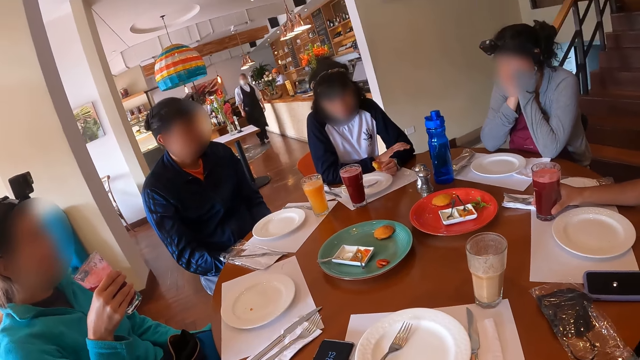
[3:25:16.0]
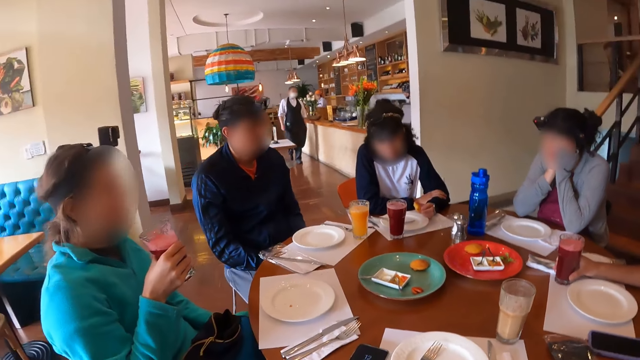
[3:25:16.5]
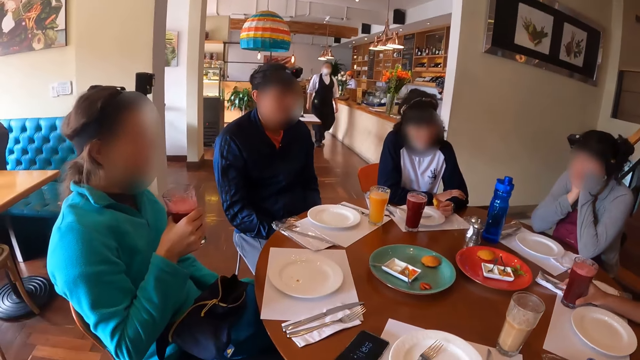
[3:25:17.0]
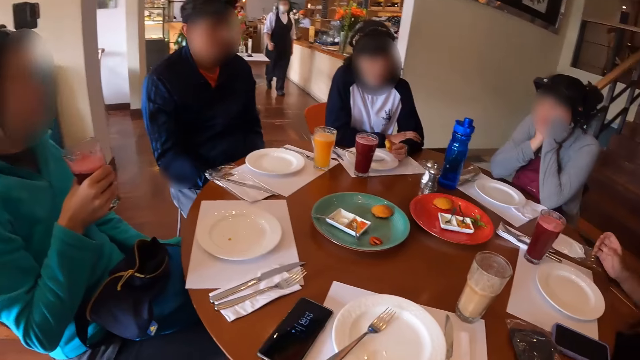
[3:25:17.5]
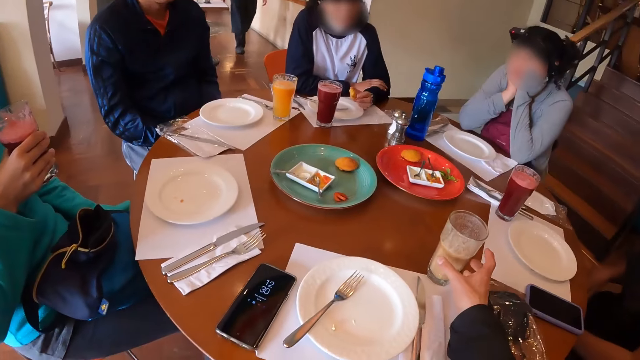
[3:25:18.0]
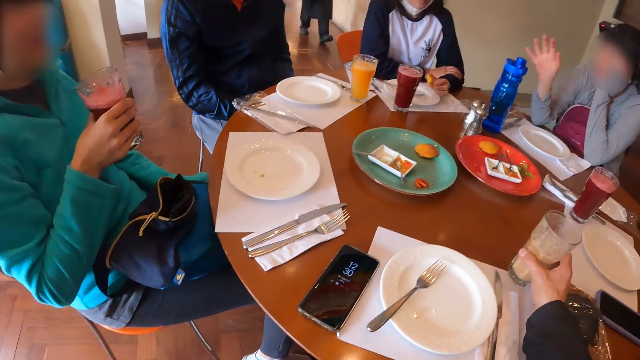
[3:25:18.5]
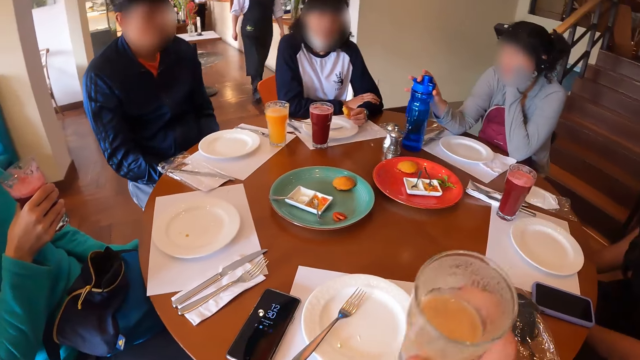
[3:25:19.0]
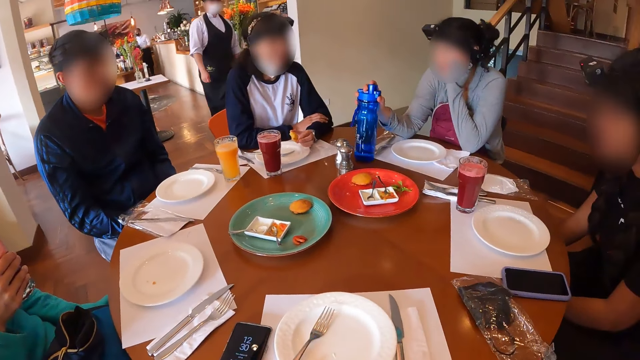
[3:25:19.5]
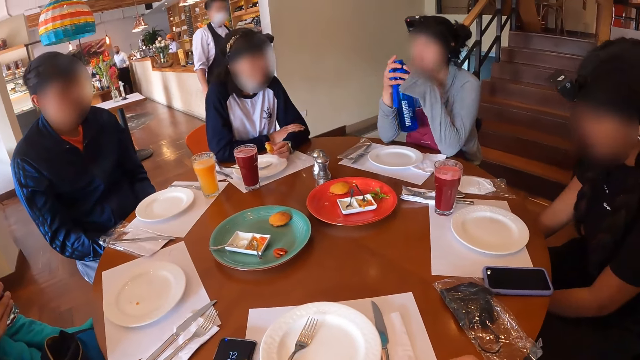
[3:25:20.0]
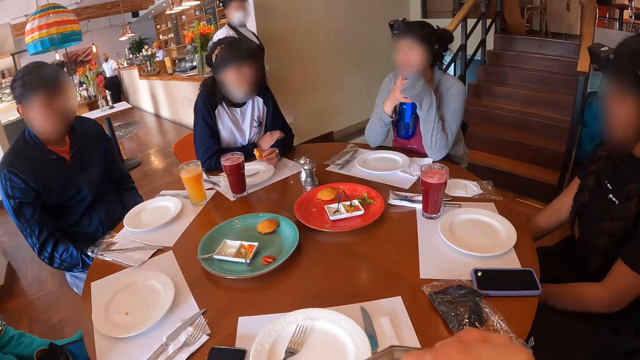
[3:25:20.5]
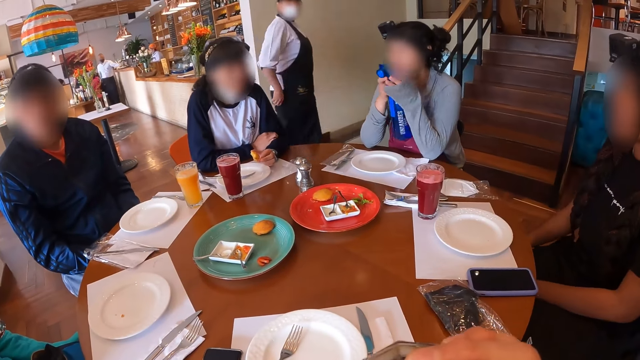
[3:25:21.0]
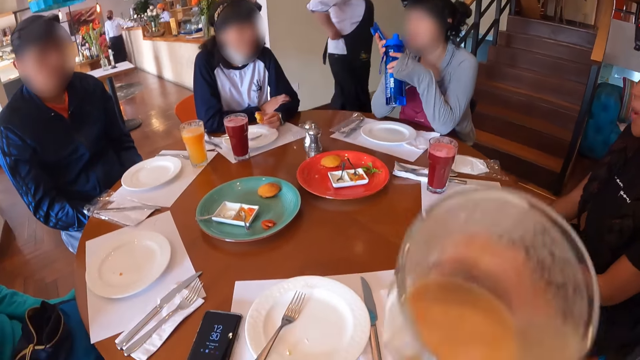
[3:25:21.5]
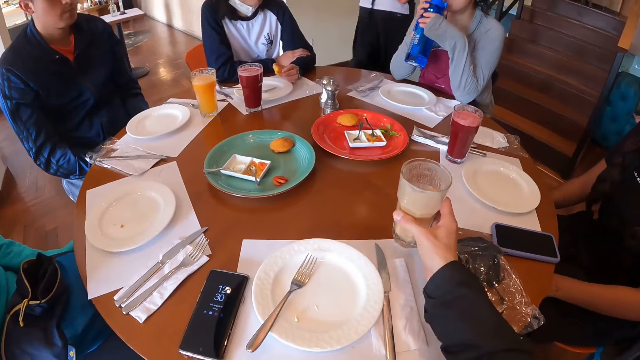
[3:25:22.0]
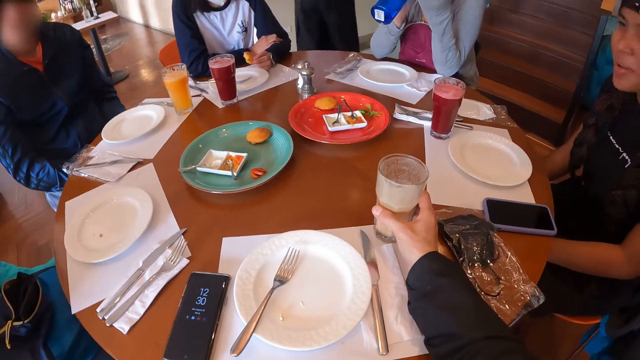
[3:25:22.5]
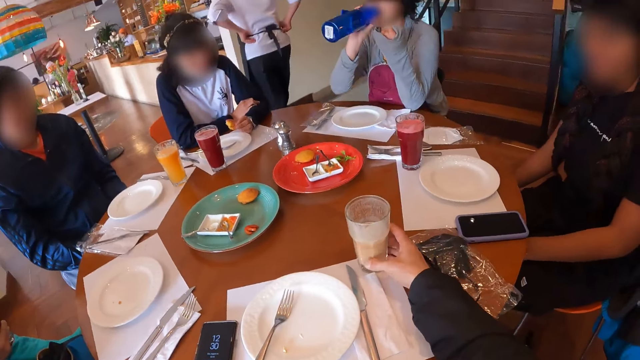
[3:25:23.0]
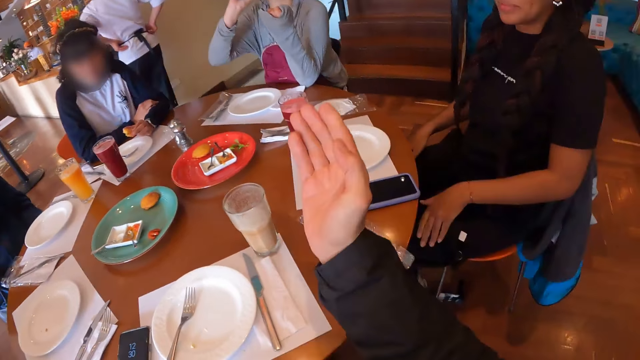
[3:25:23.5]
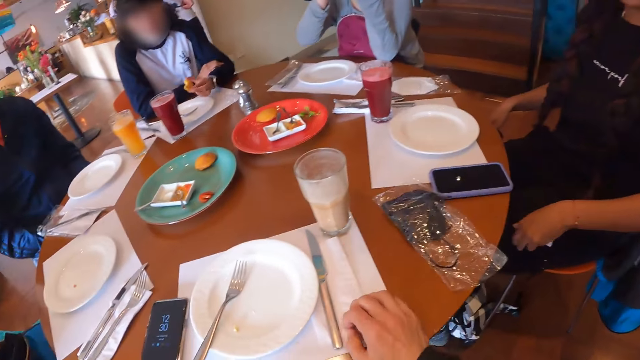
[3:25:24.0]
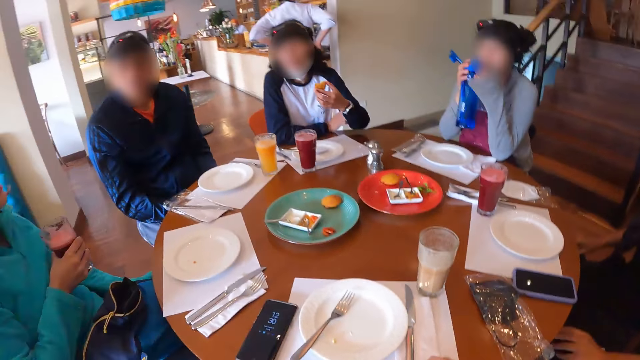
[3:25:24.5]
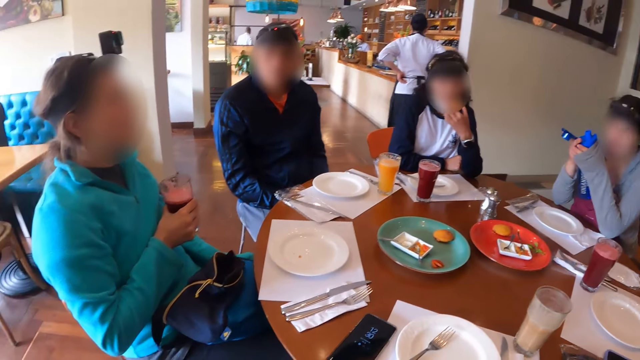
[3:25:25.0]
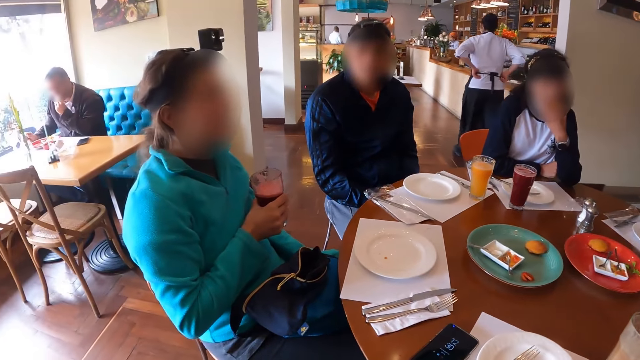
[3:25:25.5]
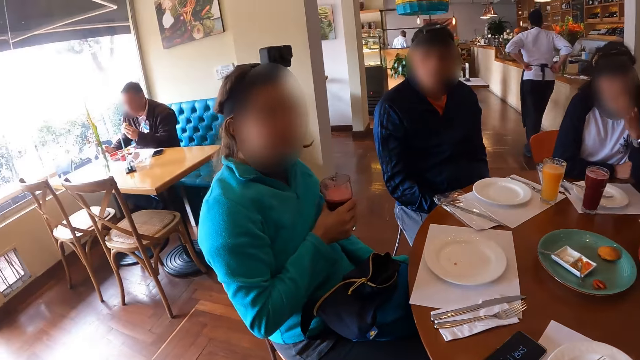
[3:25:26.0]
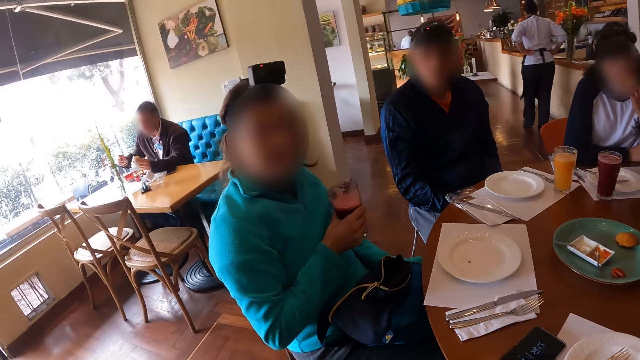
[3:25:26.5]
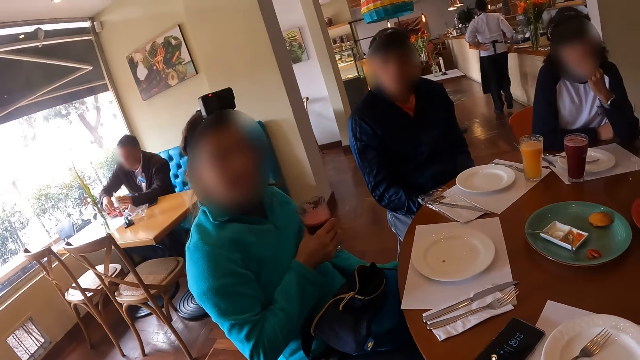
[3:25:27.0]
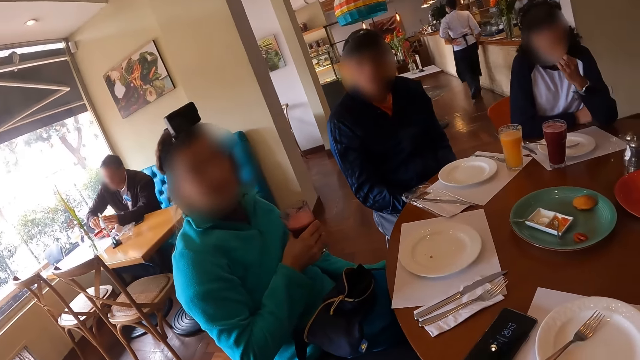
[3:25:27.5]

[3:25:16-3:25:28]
A waiter walks. The camera wearer touches the cup of drink on the table with his right hand and picks up the drink. A woman picks up a water bottle on the table with her right hand. The camera wearer drinks from the cup in his right hand. The waiter walks towards the group of people at the dining table. The woman opens the water bottle in her right hand with her left hand and drinks from the water bottle in her right hand. The camera wearer lowers the cup of drink in his right hand on the table. The waiter walks away. The camera wearer gesticulates with his right hand and interacts with the group of people. Another woman eats the snack in her left hand. The waiter walks.

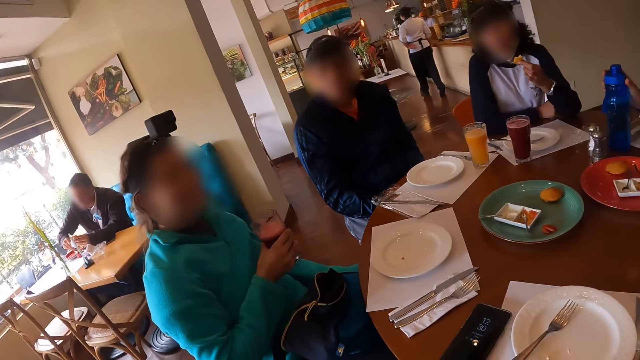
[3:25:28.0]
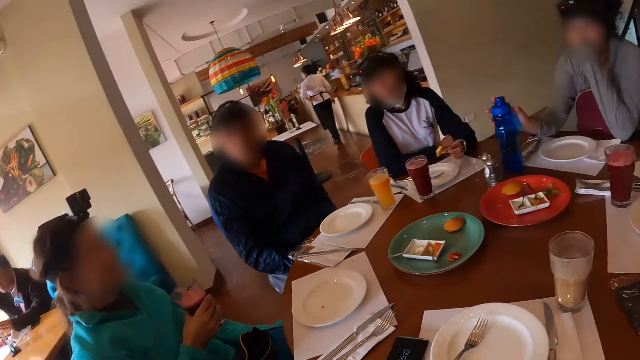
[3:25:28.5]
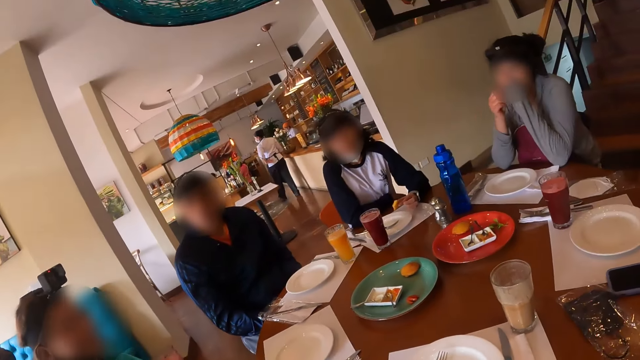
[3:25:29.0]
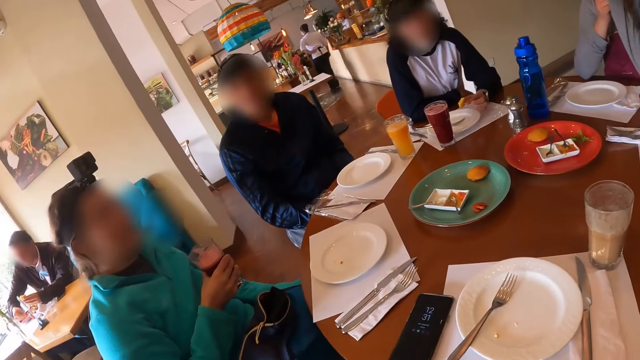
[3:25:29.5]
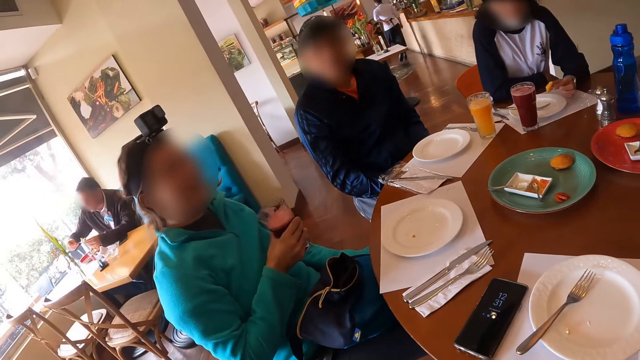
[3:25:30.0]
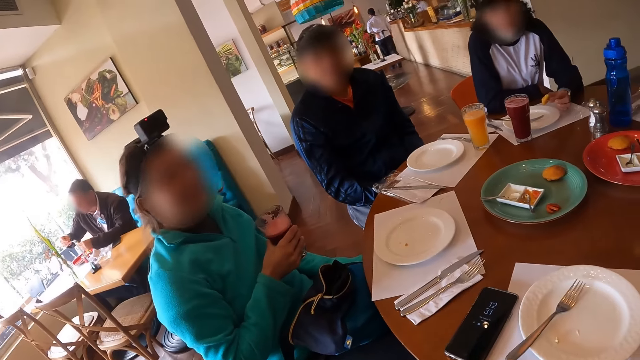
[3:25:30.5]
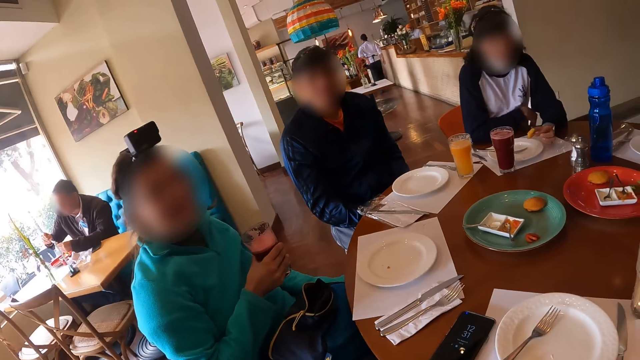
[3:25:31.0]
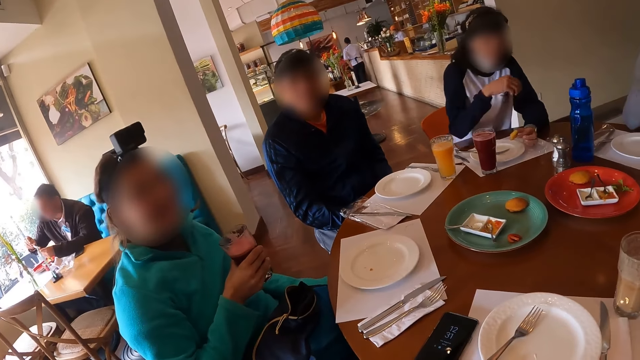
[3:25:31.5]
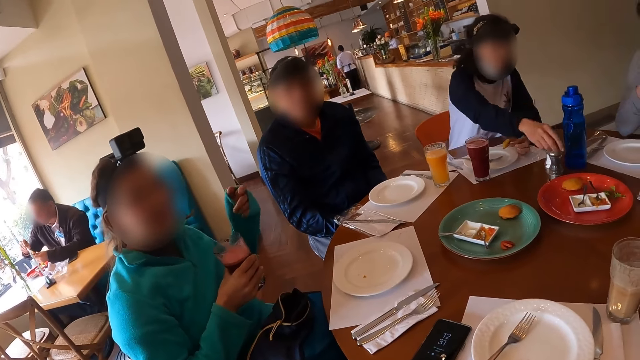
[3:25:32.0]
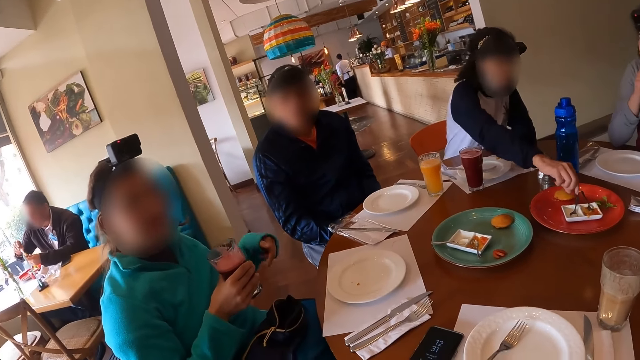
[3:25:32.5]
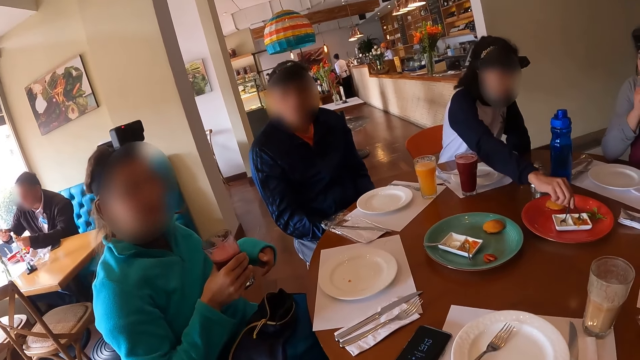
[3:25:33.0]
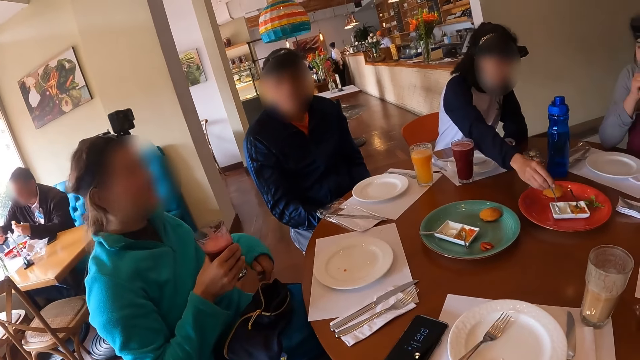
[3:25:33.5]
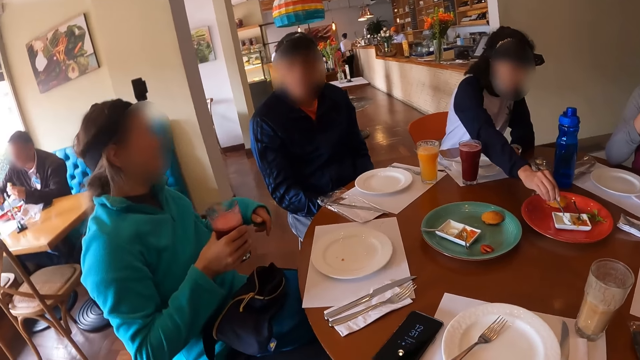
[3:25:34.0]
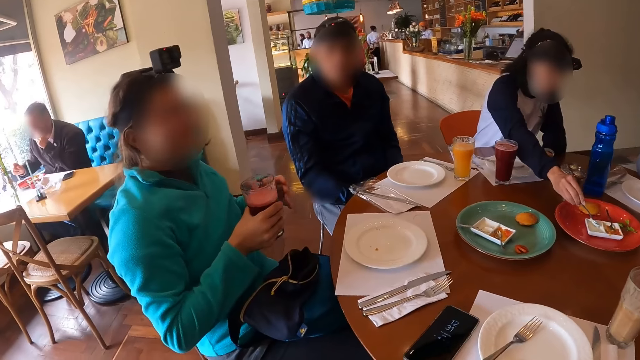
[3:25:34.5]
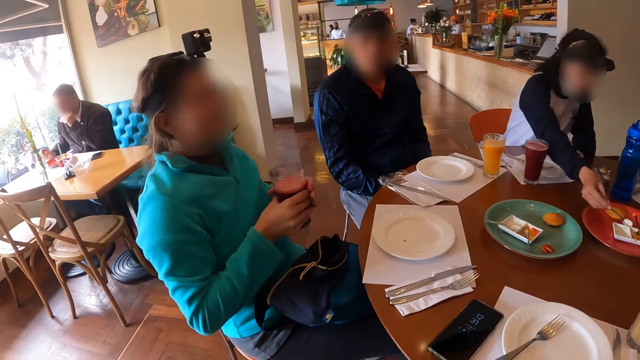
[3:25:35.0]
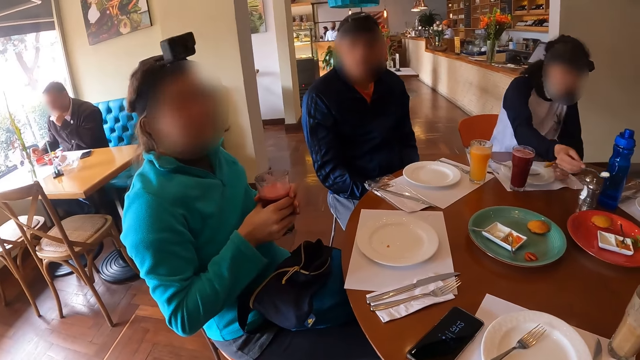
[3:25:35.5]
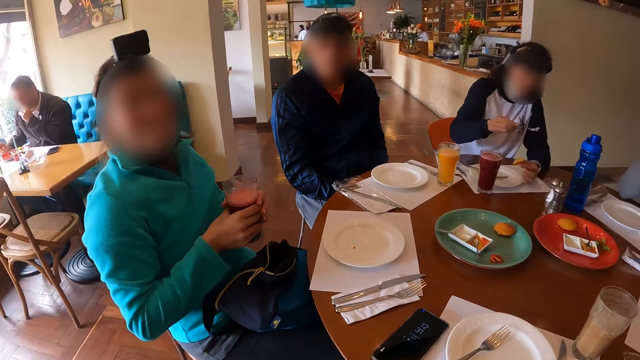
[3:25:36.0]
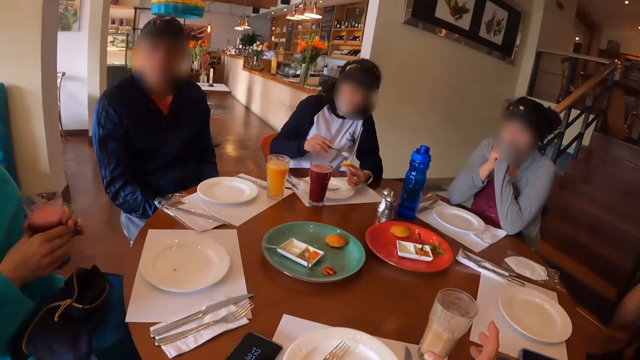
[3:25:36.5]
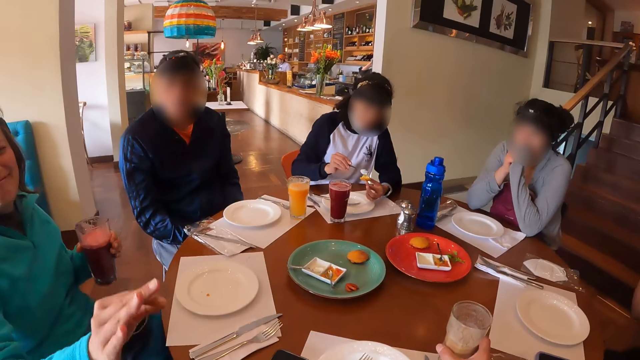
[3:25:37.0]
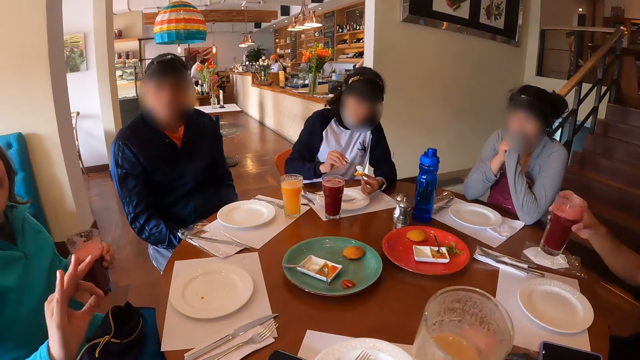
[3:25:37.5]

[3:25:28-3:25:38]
A woman puts the water bottle in her right hand on the table. Another woman puts food down. The camera wearer looks at a person. A third woman gesticulates with her left hand. The second woman picks up the spoon in the condiment container with her right hand and scoops condiment from the container with the spoon in her right hand. The third woman passes the cup of drink in her right hand to her left hand. The camera wearer picks up the cup of drink on the table with his right hand. The second woman puts the condiment in the spoon in her right hand on the snack in her left hand. The third woman gesticulates with her right hand.
